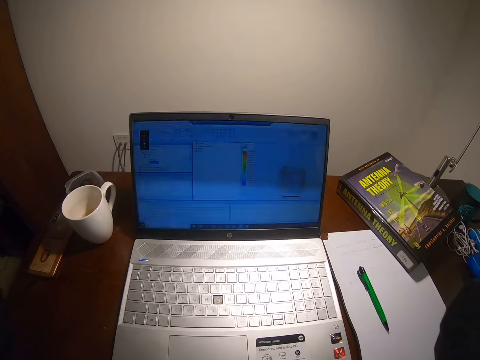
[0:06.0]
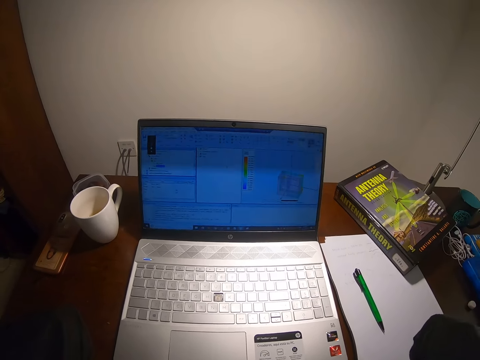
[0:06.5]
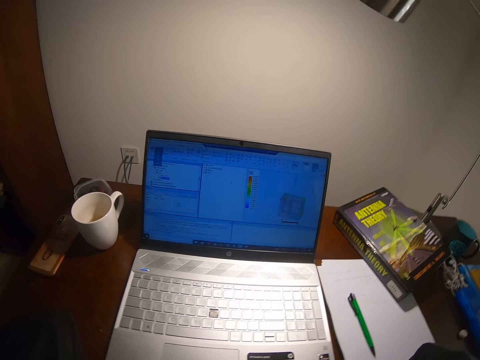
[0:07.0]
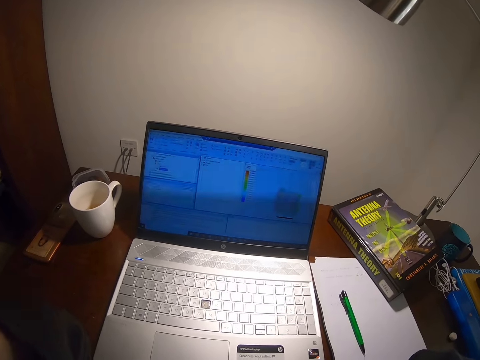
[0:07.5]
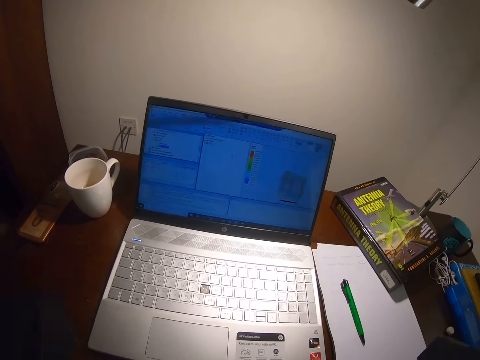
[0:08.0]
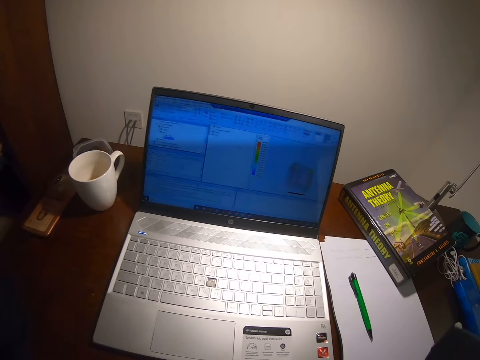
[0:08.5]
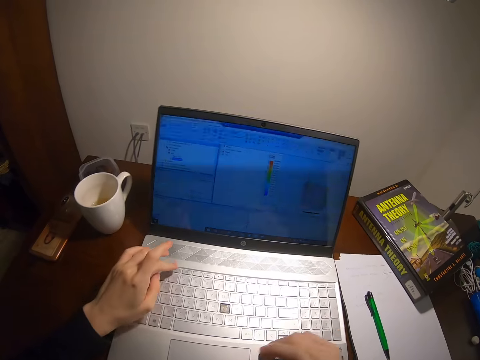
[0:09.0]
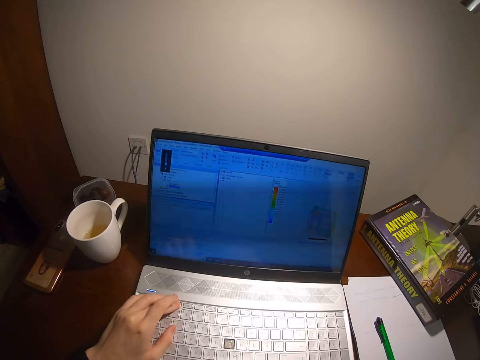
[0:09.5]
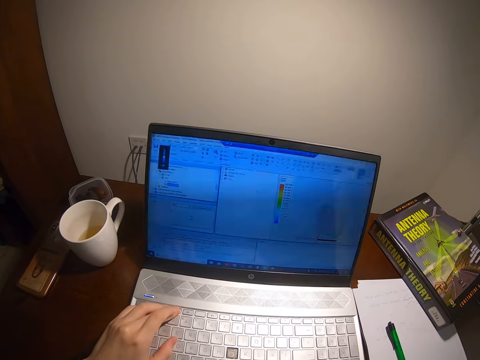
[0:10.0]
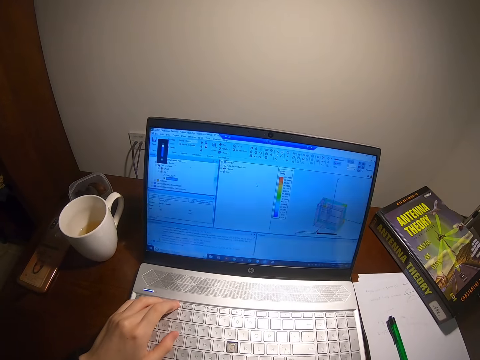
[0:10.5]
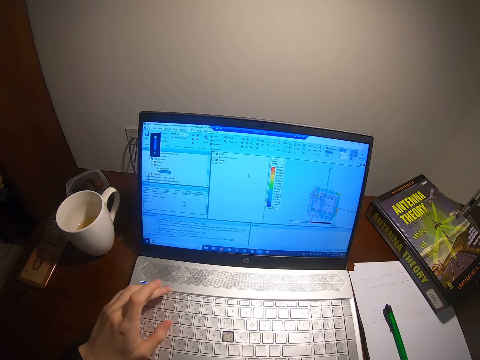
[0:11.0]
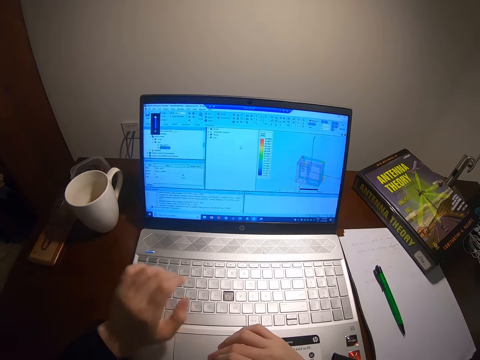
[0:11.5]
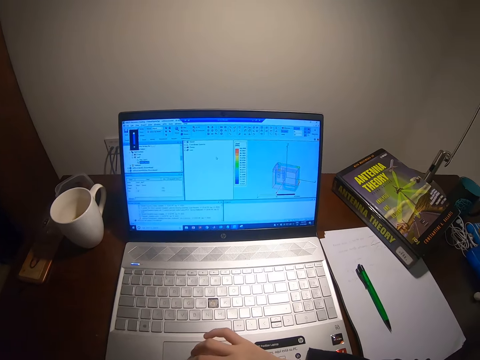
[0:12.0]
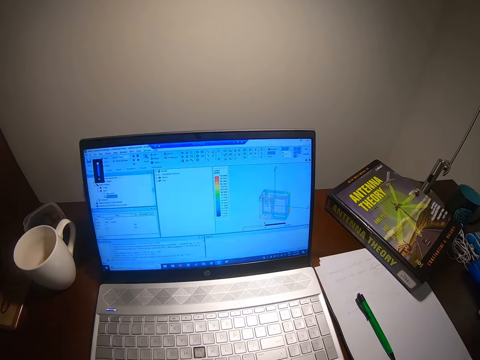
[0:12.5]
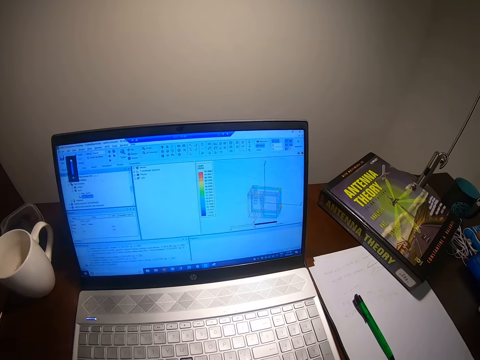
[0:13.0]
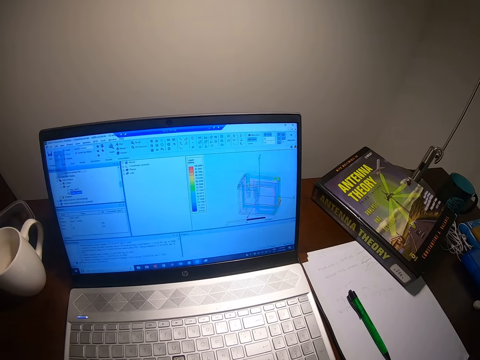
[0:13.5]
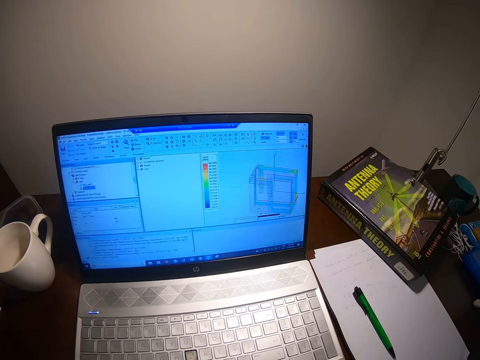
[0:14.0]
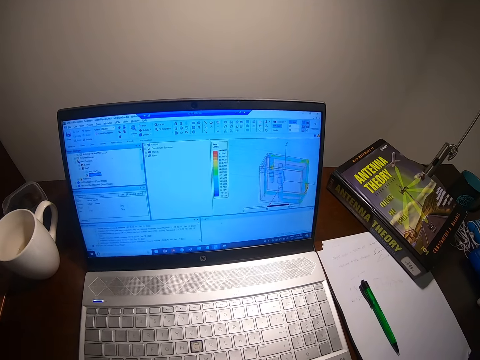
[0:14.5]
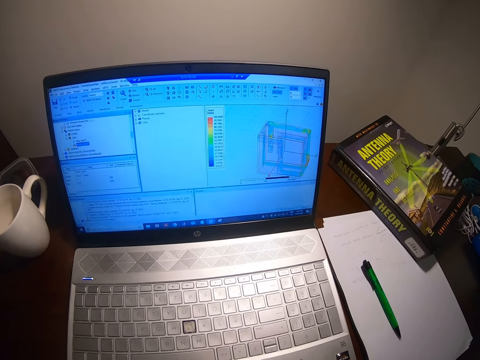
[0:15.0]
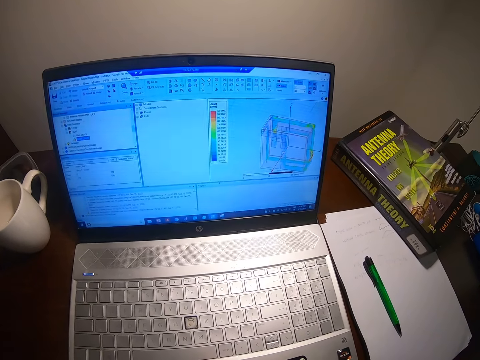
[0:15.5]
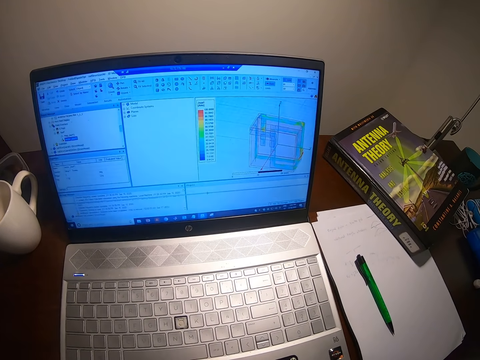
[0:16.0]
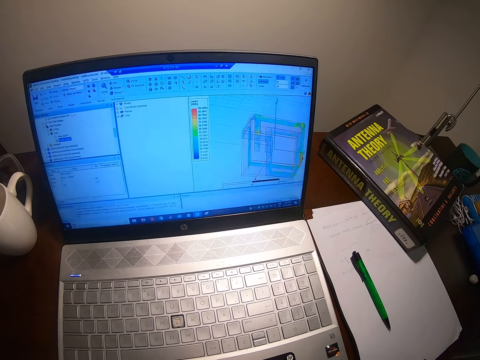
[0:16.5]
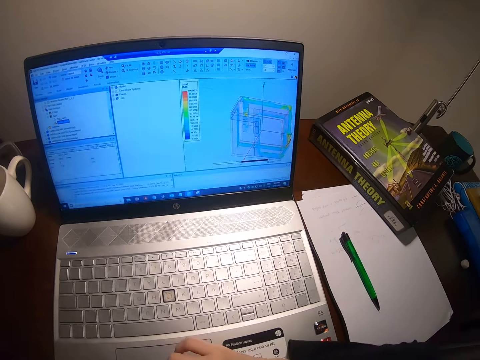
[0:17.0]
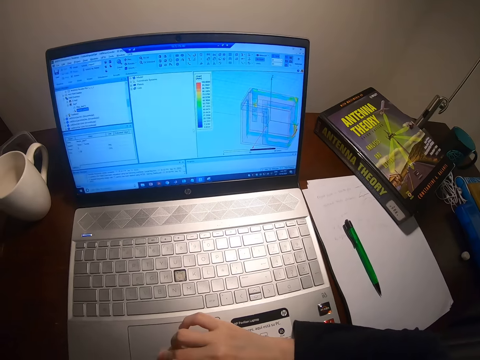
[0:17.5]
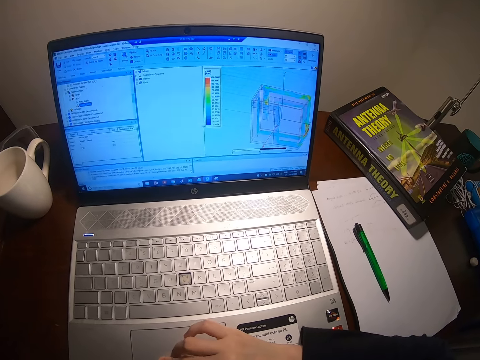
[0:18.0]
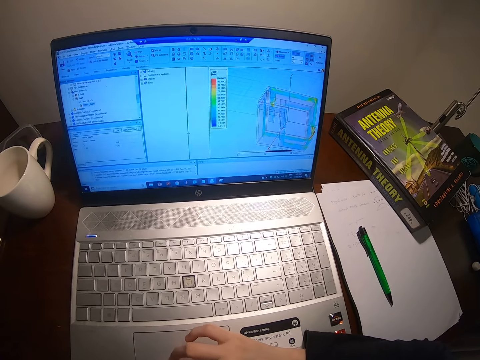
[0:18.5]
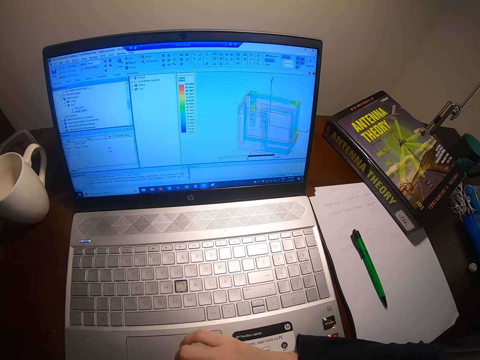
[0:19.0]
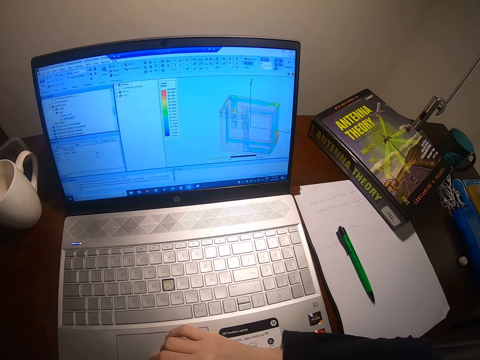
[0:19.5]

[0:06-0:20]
The camera wearer lifts up the hands. They browse on the laptop. They increase the laptop brightness. They watch the laptop. They use the laptop.

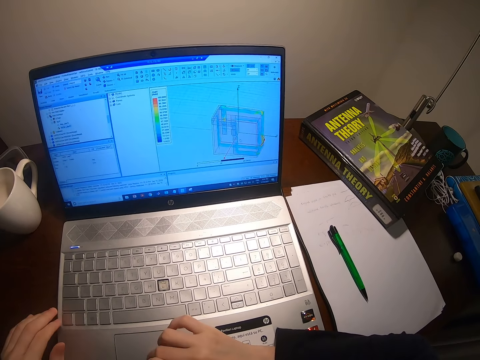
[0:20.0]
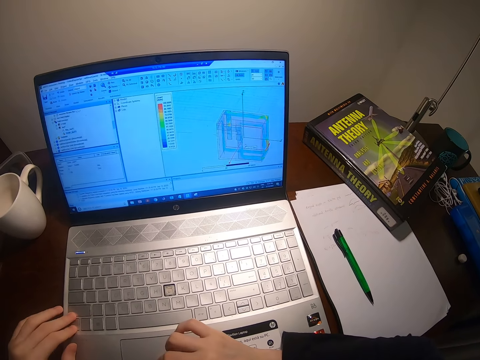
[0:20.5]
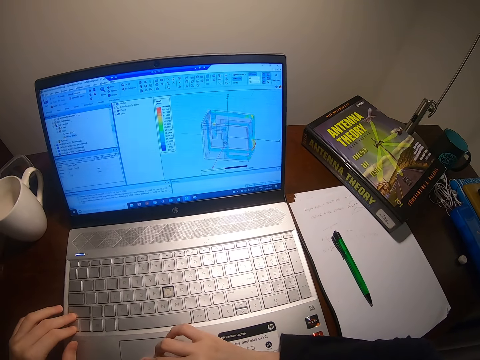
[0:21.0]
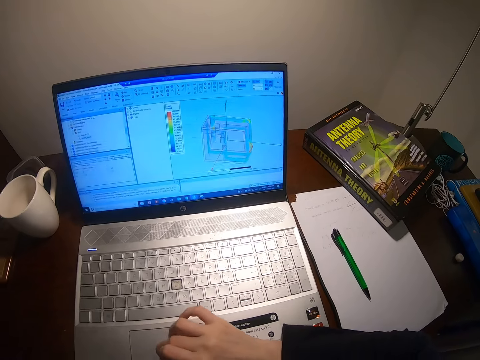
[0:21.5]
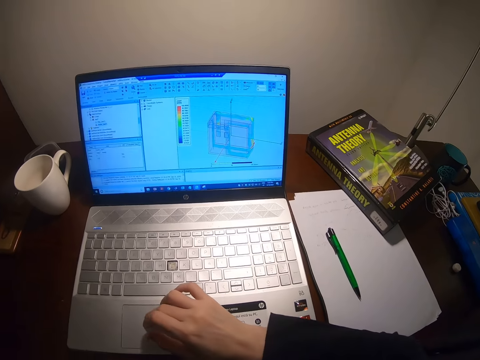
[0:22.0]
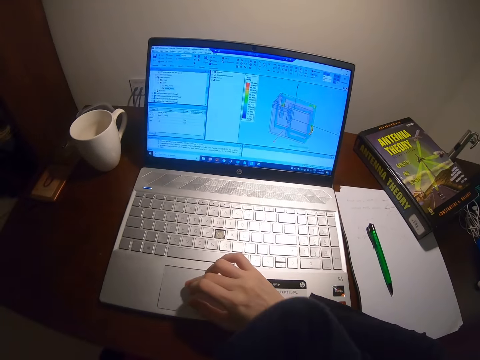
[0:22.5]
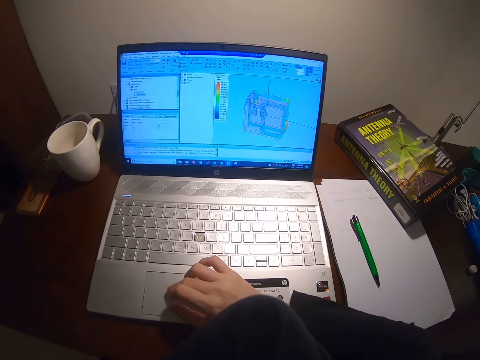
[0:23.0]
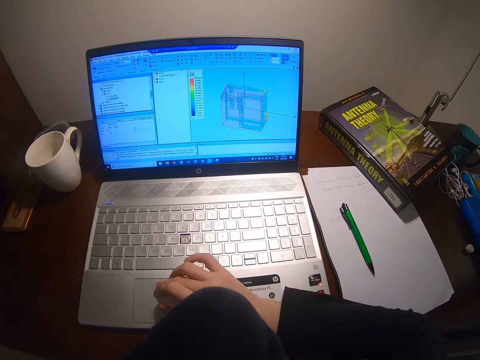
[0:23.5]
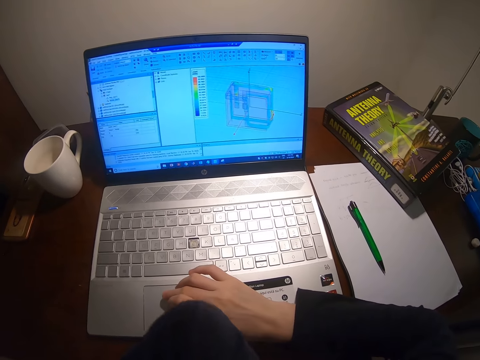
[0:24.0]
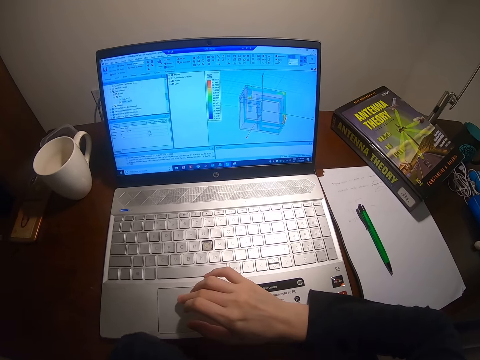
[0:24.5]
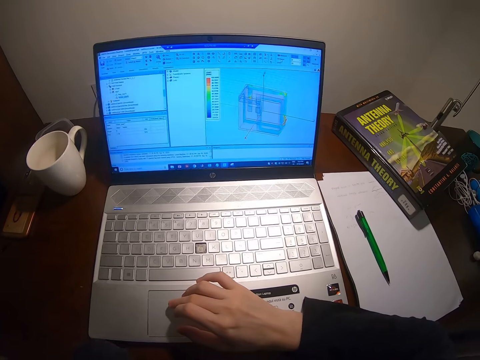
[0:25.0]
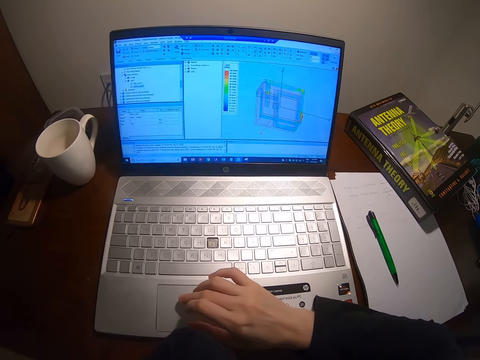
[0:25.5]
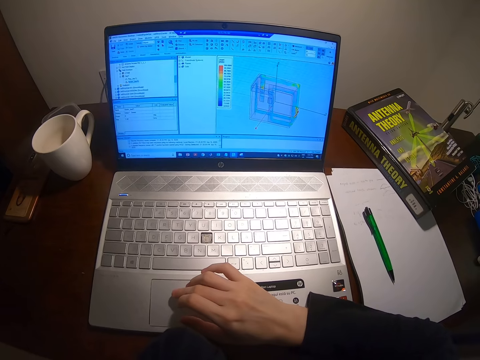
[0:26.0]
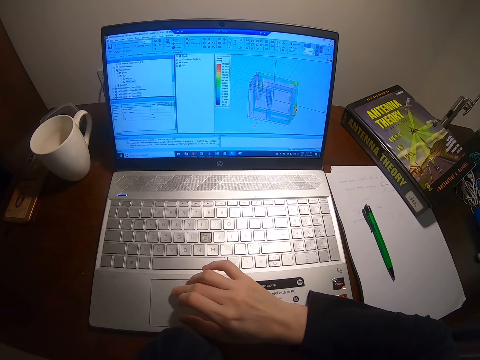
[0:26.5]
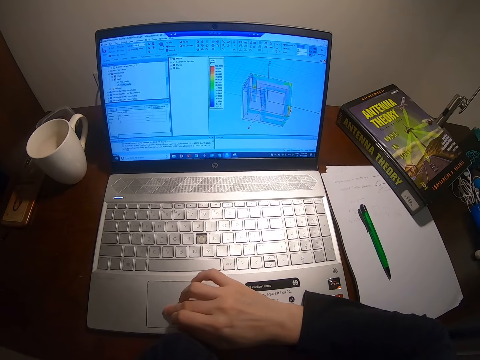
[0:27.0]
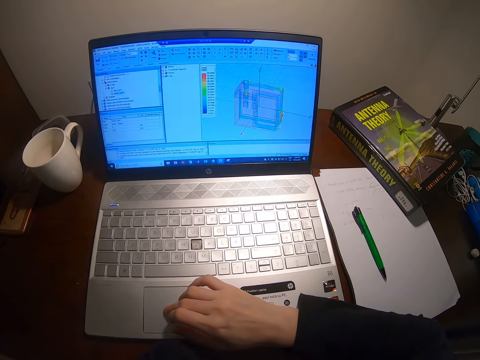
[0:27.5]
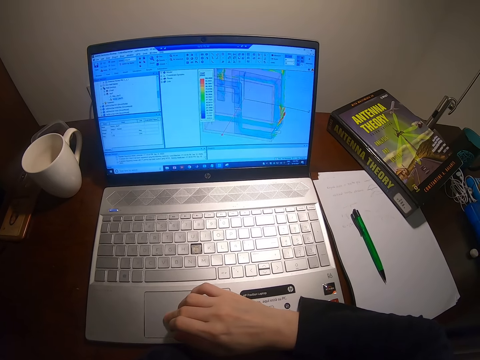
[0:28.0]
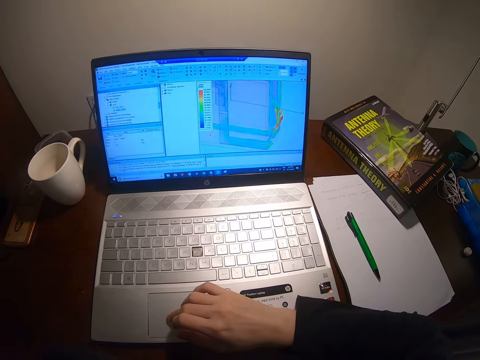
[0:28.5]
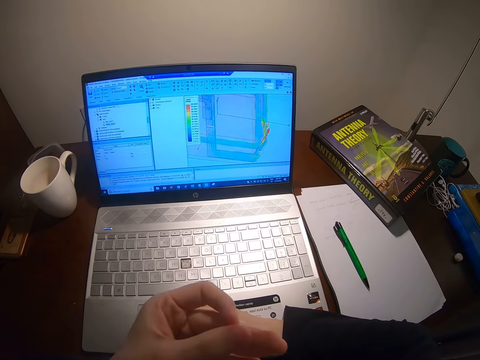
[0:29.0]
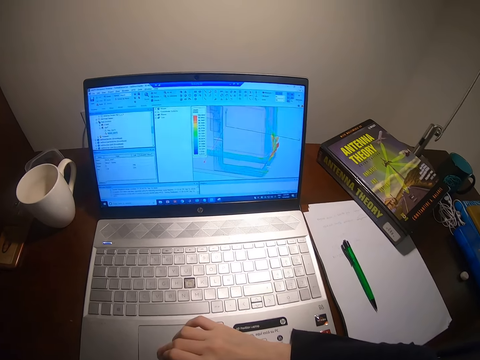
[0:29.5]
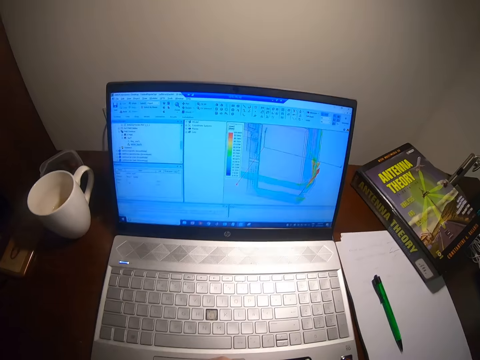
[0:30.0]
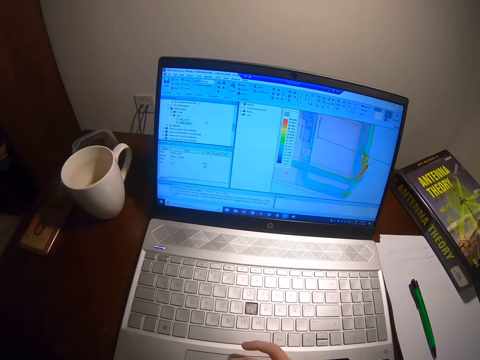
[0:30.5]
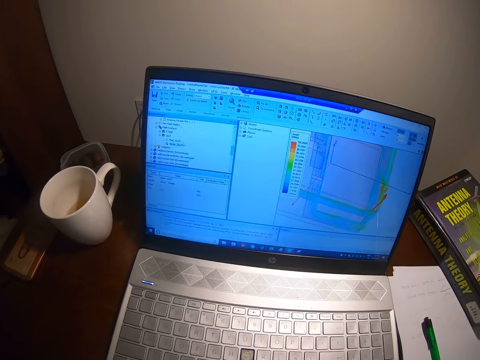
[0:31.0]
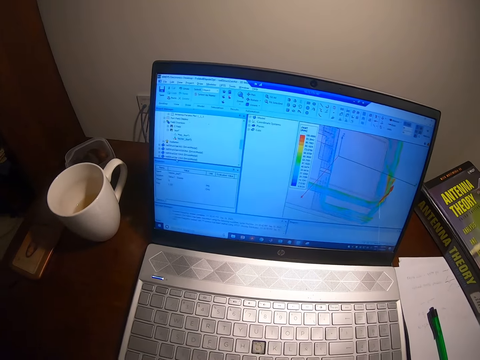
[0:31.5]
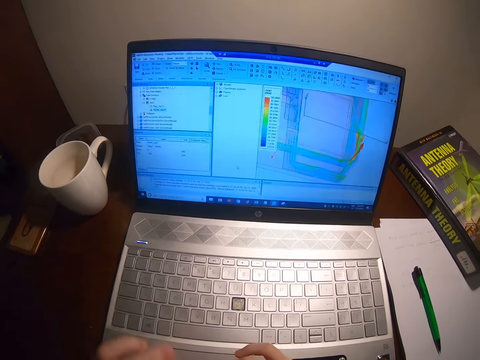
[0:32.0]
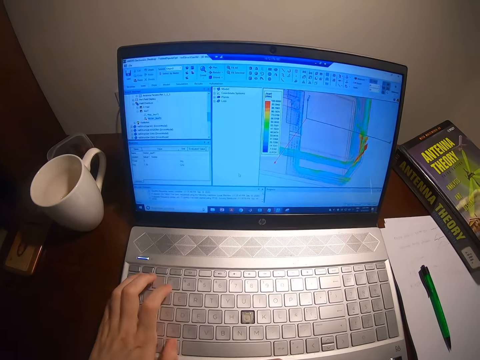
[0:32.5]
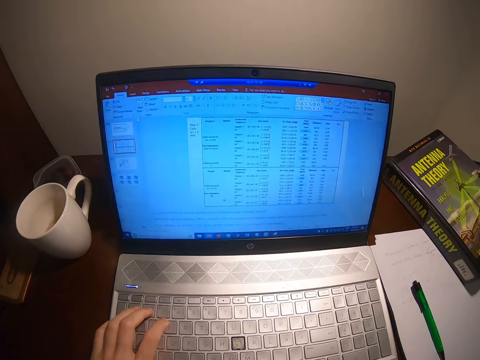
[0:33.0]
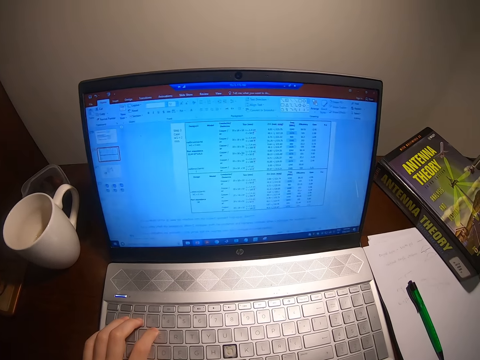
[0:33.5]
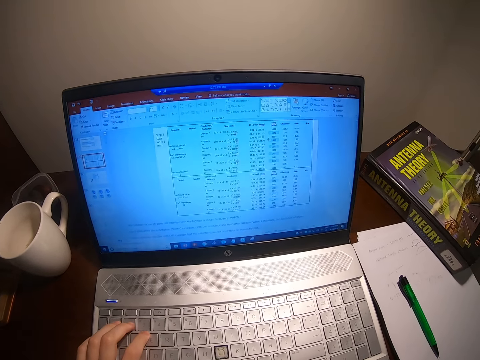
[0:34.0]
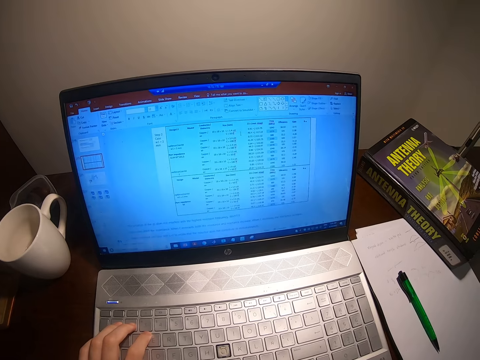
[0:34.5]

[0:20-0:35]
The camera wearer browses on the laptop. They watch the laptop.
